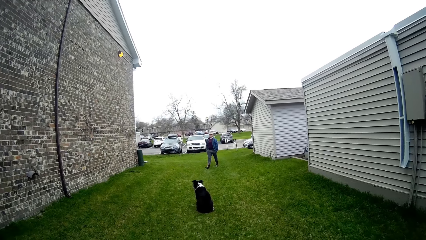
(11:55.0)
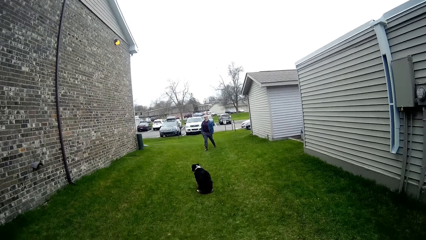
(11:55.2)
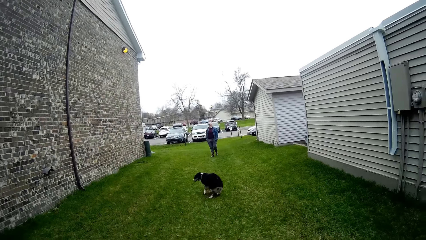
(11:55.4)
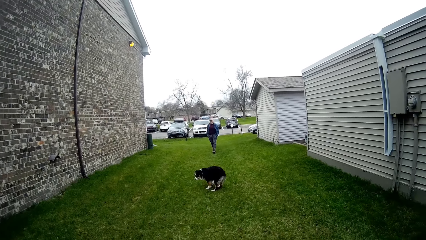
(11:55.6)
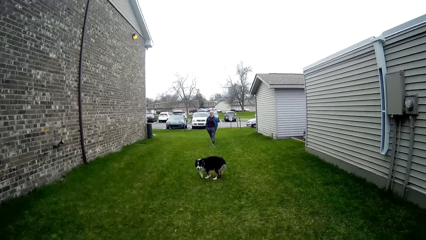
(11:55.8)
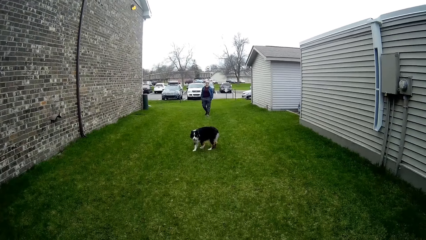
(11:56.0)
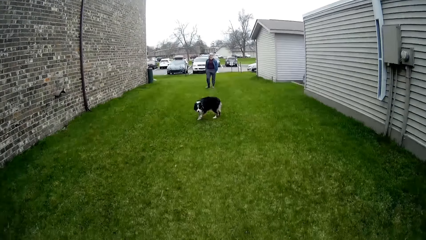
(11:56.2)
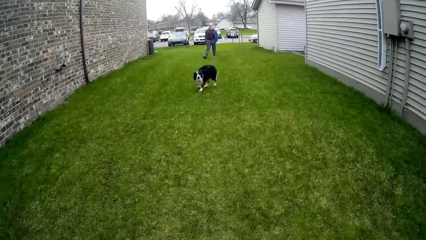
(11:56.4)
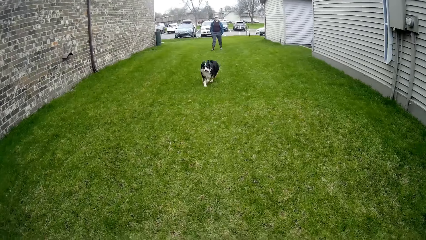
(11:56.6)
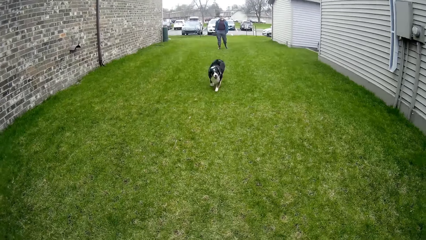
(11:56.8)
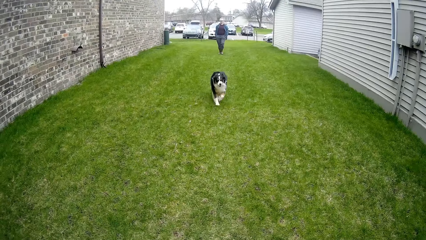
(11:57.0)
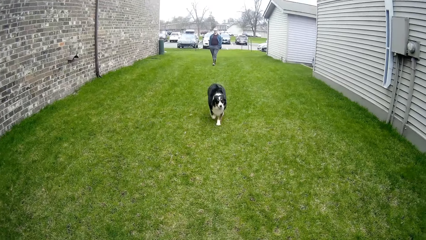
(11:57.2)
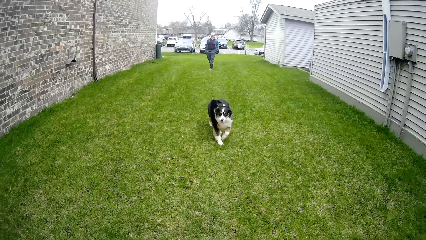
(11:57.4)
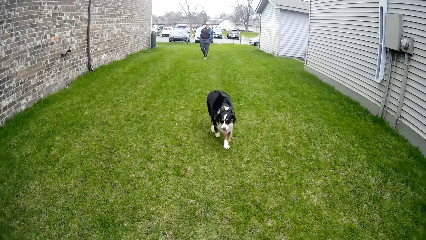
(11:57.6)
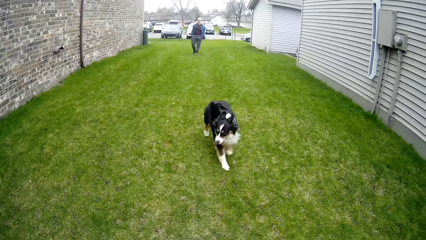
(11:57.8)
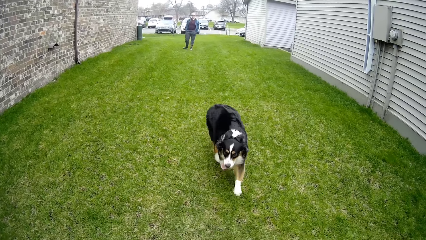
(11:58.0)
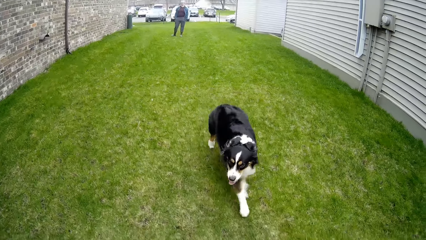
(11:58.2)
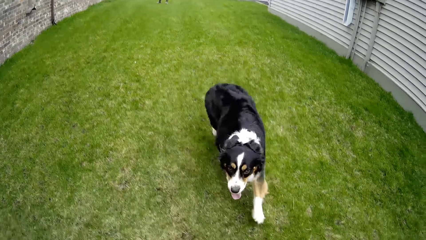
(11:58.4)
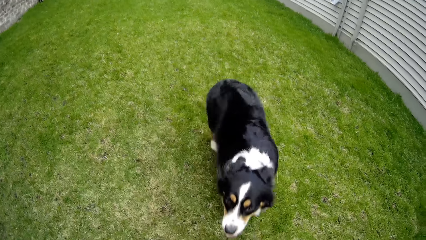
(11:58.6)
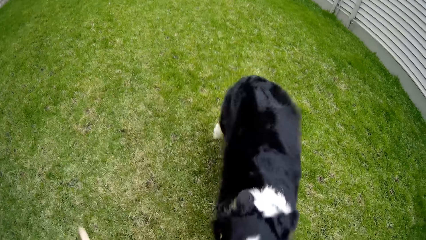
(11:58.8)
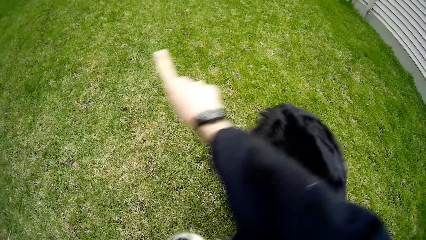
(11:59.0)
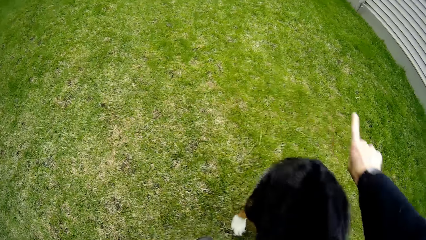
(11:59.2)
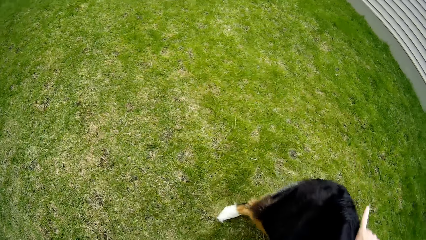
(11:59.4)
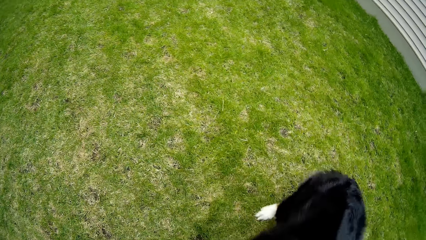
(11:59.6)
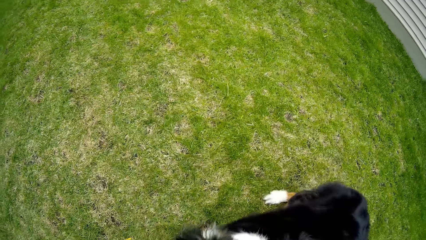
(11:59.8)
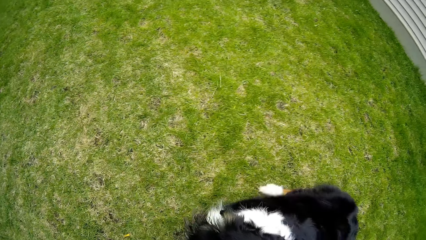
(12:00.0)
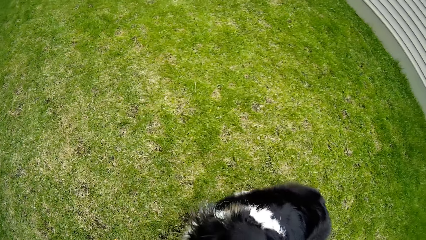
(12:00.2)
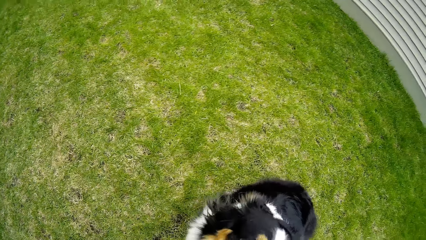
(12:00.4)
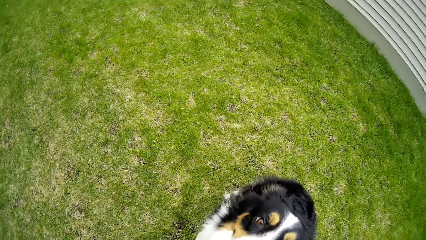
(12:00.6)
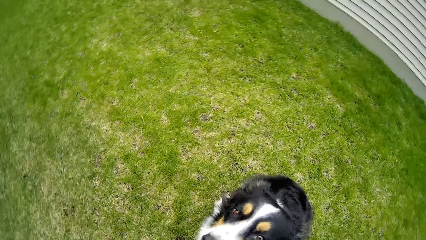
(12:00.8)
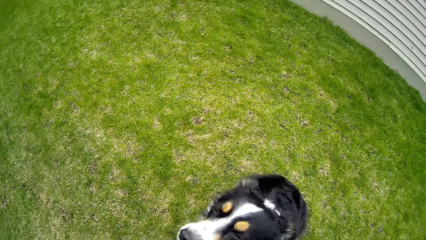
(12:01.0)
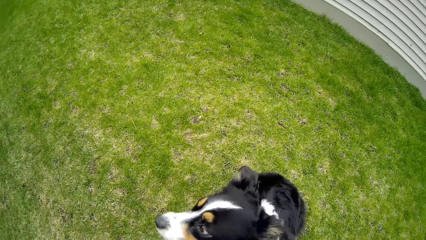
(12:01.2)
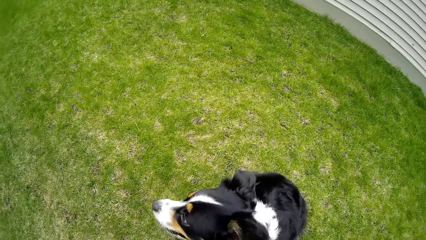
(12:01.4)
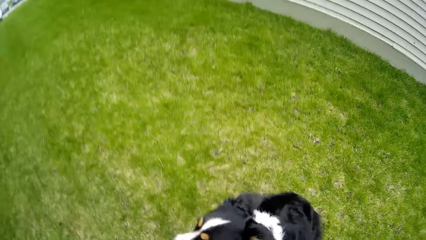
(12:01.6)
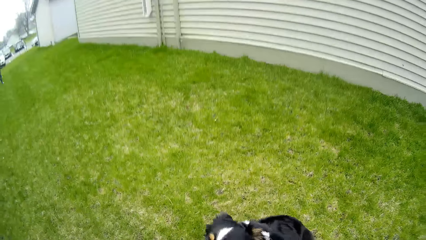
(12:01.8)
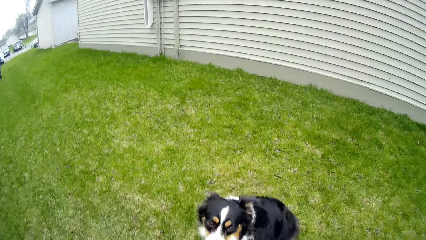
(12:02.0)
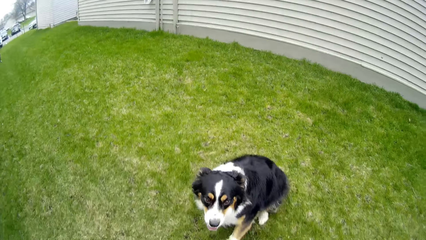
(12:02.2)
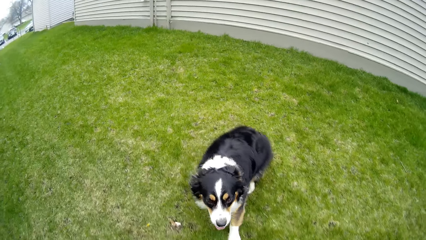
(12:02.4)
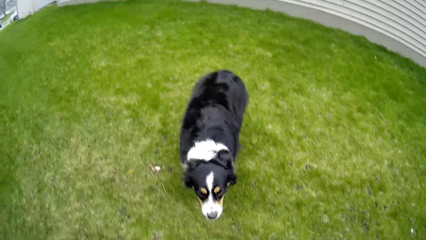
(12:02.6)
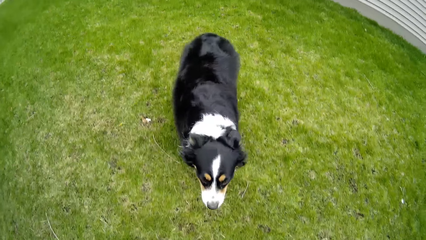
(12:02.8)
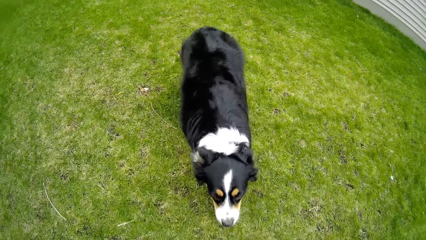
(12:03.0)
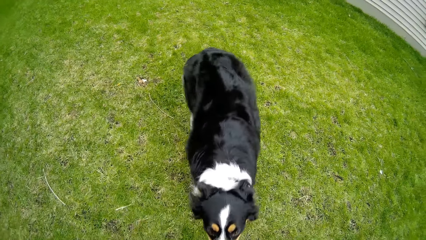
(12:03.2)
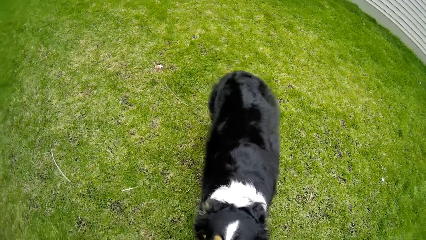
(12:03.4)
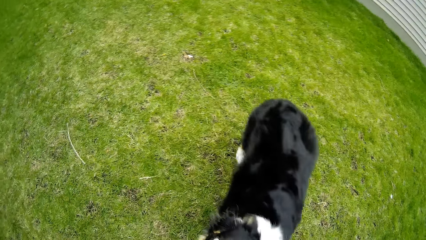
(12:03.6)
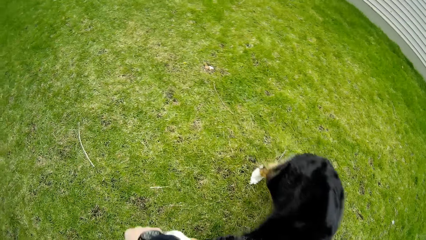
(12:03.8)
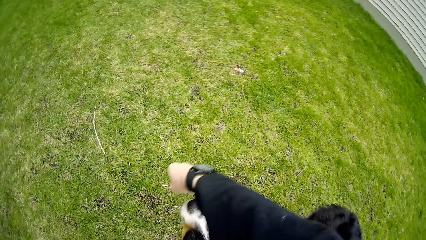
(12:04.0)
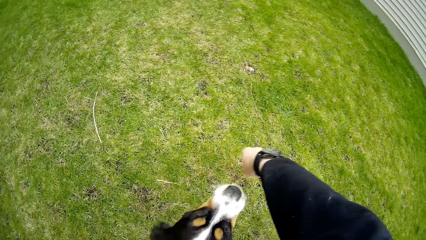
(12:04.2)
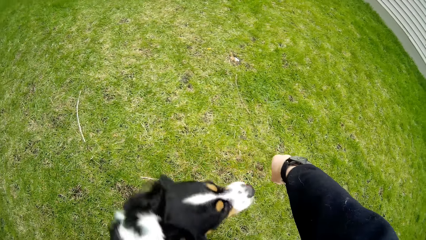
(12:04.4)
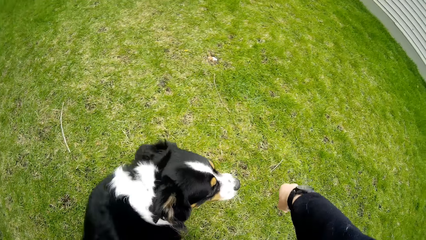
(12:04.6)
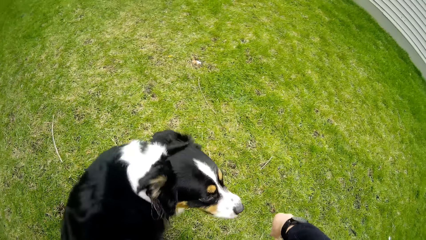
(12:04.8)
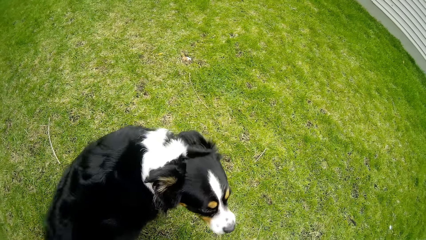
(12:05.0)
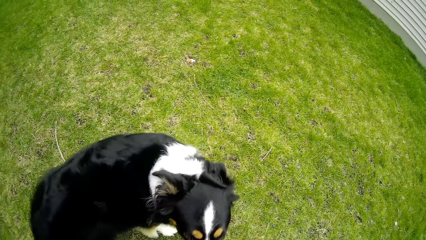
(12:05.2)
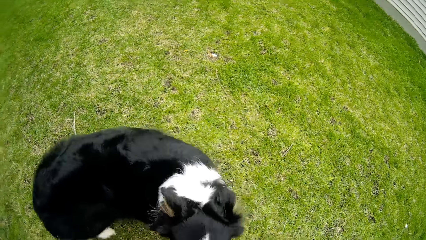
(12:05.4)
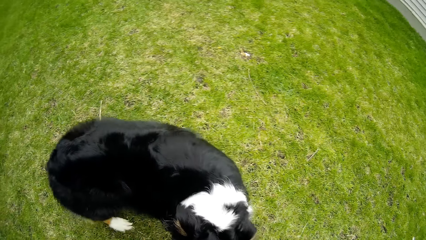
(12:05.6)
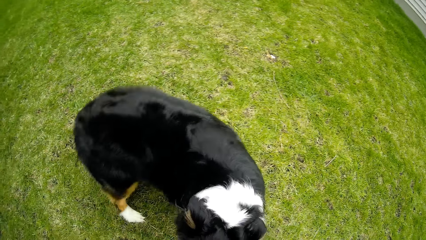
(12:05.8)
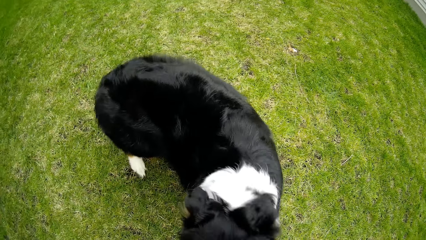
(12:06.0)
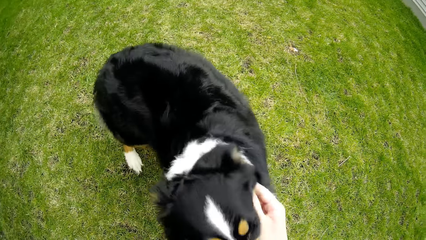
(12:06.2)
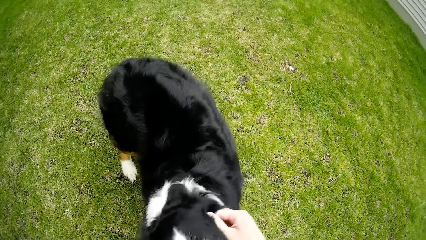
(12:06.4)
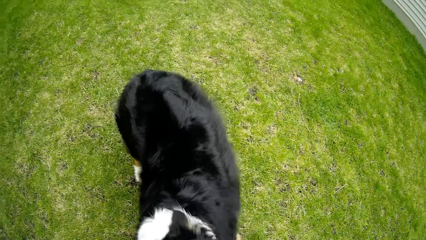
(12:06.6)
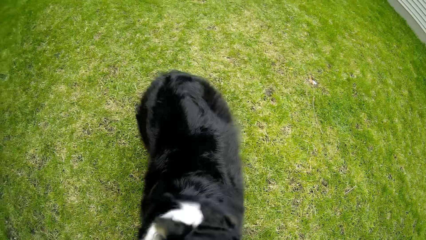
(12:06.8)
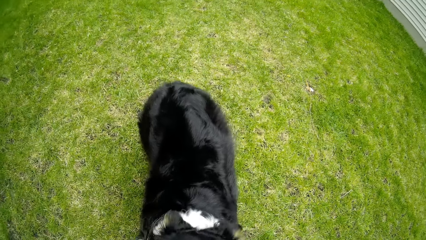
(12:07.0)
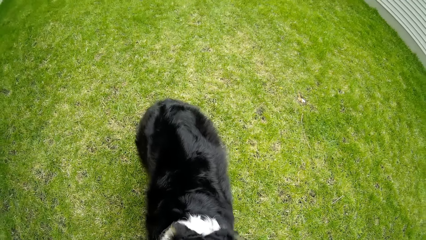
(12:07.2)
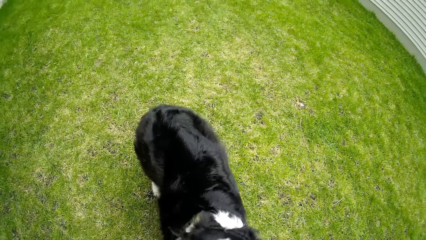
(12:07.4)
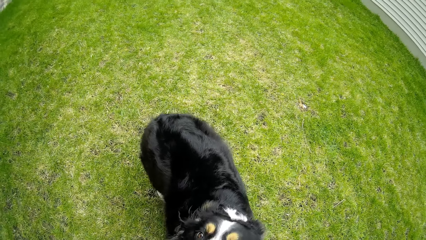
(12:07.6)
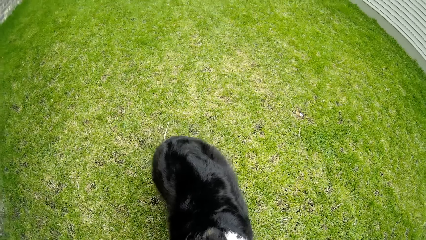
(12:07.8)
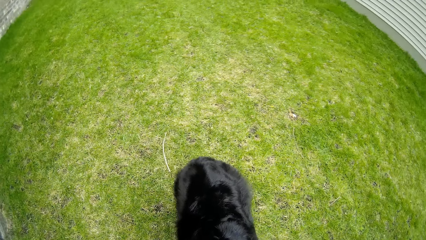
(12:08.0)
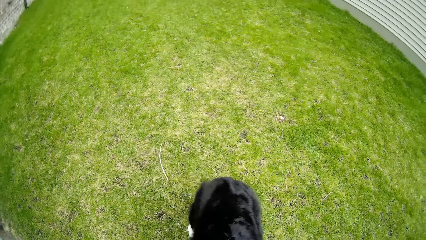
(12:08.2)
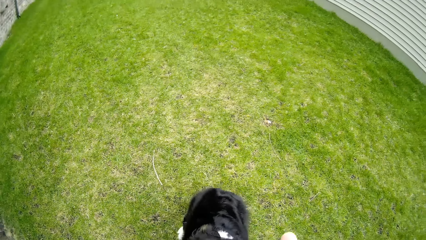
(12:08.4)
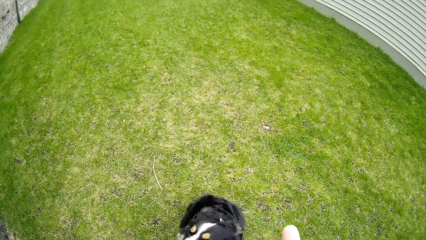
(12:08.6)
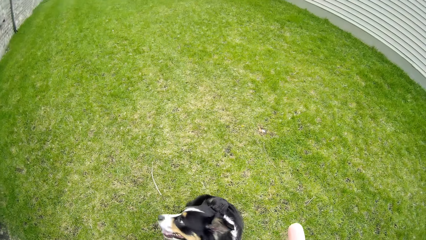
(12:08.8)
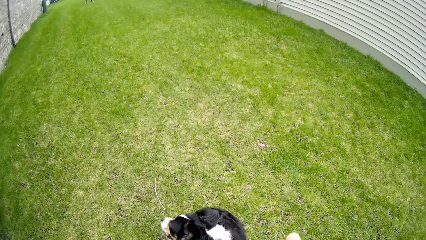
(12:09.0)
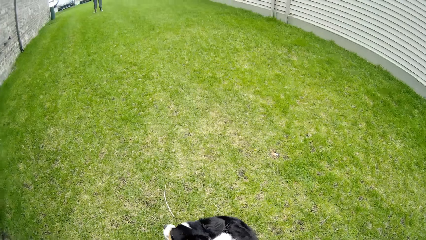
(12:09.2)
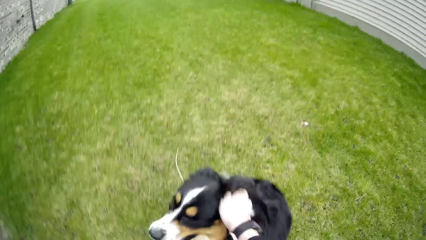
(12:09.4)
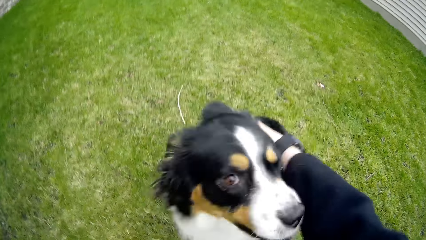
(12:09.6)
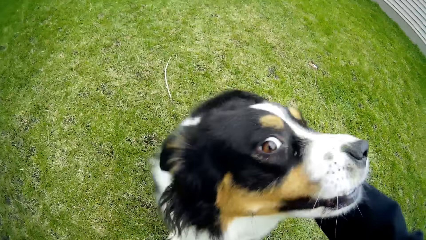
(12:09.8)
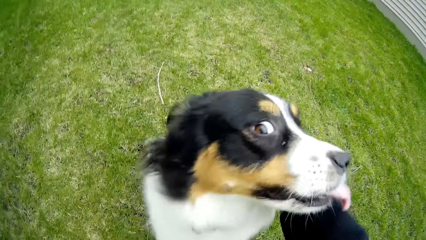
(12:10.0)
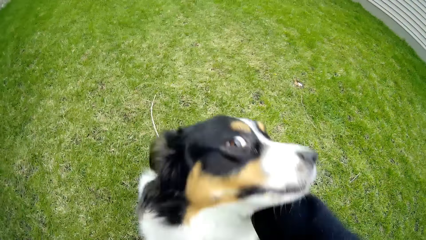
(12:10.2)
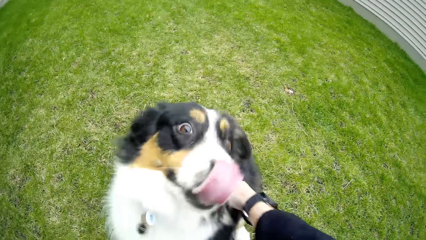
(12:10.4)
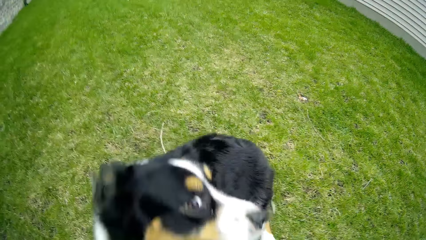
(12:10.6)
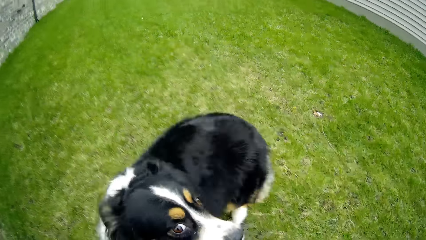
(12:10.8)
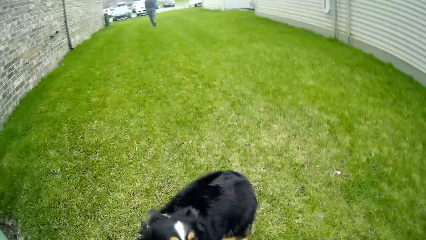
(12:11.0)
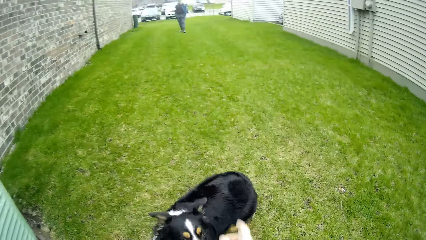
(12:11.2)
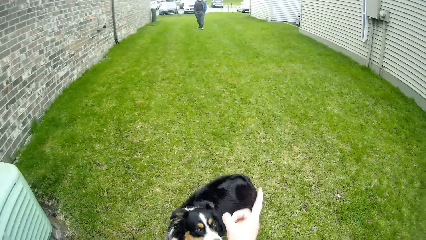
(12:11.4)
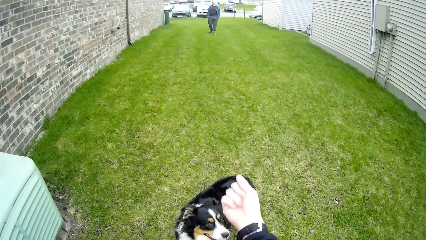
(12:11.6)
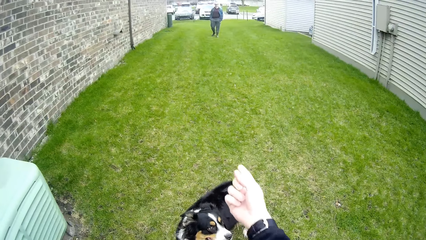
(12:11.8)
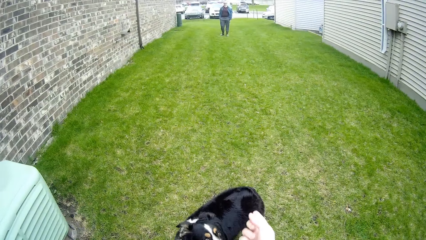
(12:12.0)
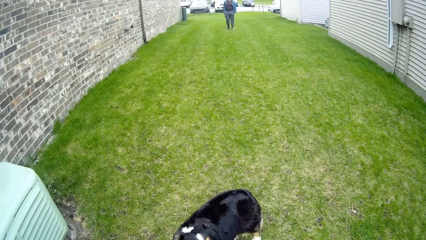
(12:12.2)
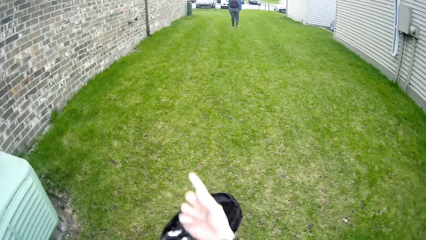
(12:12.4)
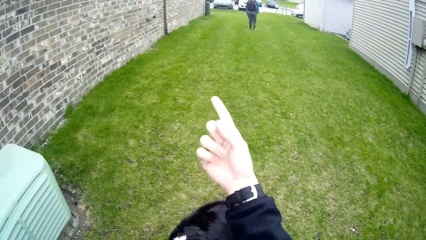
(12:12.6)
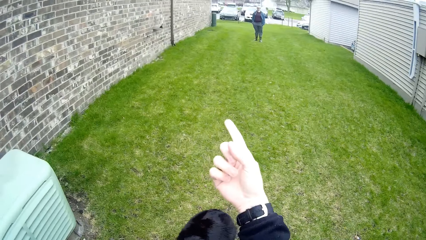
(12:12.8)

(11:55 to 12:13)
The camera wearer talks to the dog. He interacts with the dog. He trains the dog. He touches the dog with his right hand.
